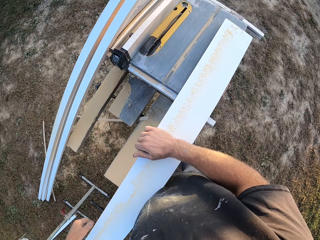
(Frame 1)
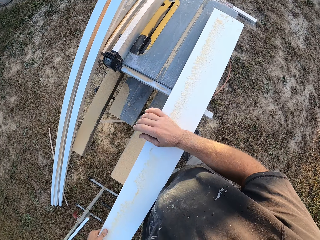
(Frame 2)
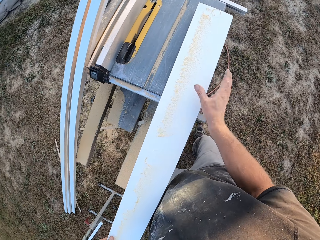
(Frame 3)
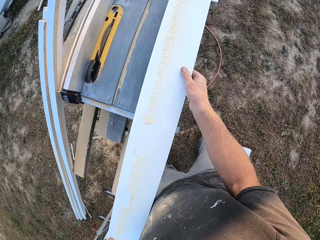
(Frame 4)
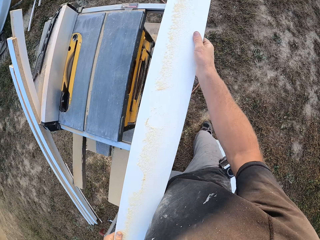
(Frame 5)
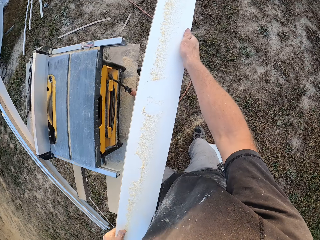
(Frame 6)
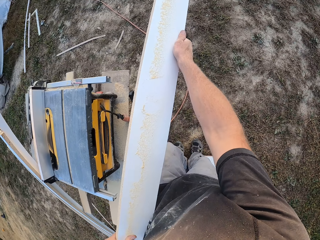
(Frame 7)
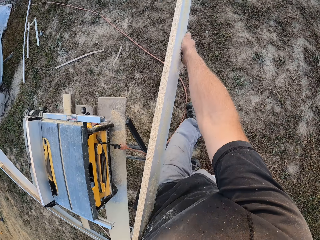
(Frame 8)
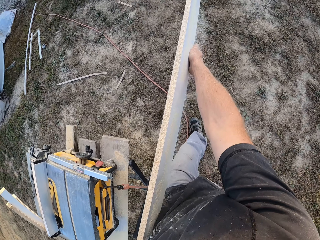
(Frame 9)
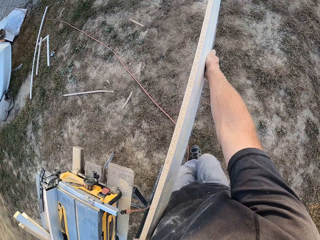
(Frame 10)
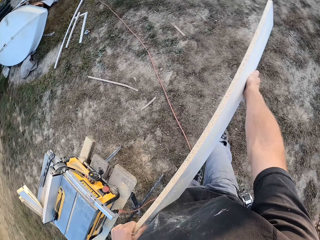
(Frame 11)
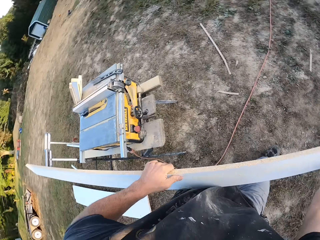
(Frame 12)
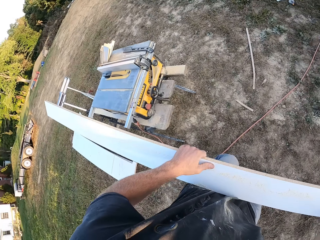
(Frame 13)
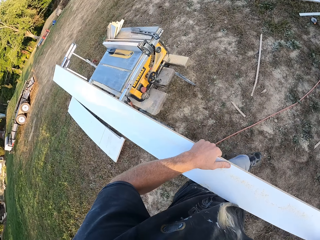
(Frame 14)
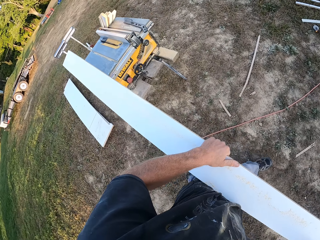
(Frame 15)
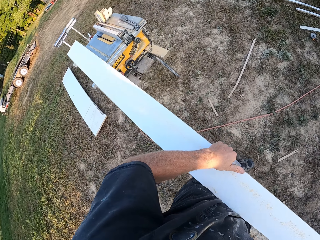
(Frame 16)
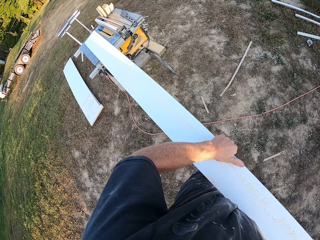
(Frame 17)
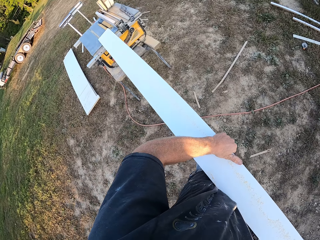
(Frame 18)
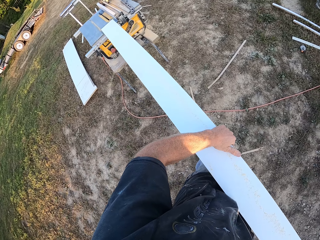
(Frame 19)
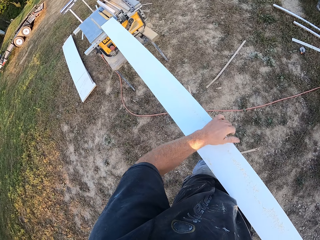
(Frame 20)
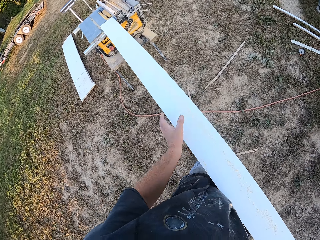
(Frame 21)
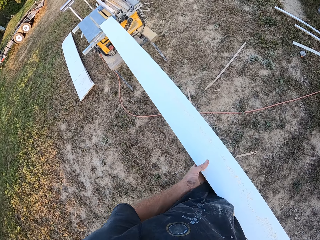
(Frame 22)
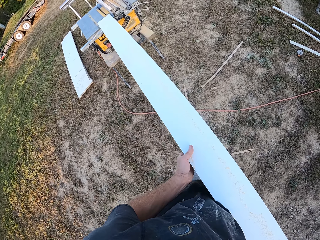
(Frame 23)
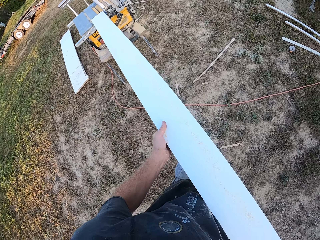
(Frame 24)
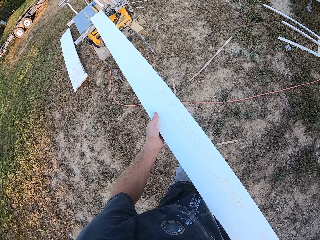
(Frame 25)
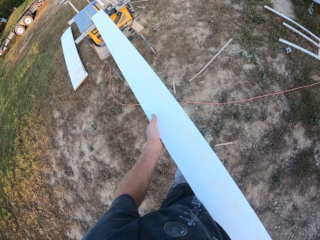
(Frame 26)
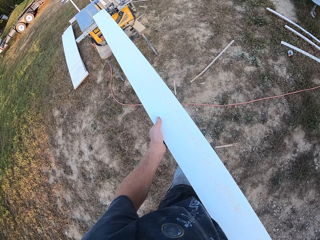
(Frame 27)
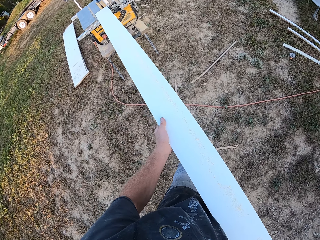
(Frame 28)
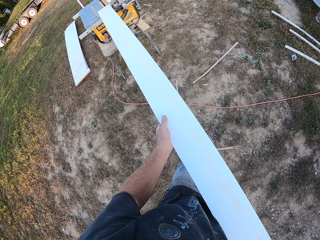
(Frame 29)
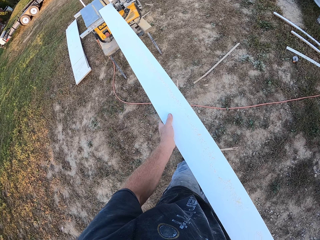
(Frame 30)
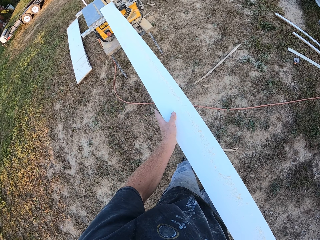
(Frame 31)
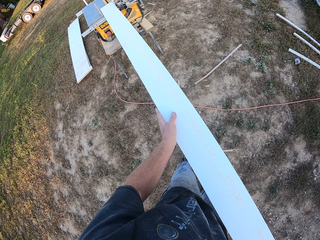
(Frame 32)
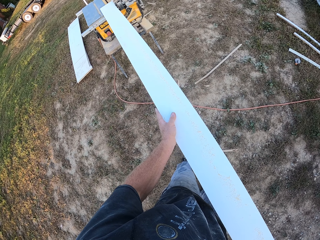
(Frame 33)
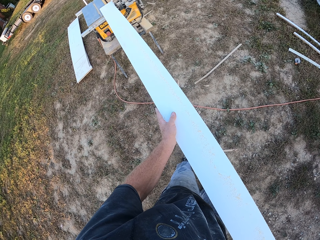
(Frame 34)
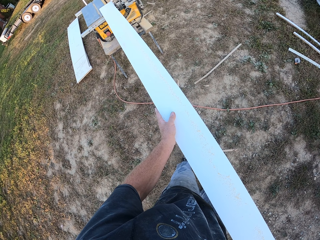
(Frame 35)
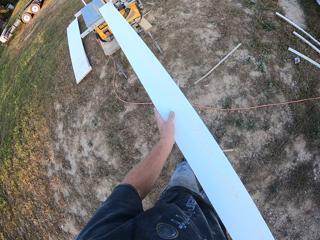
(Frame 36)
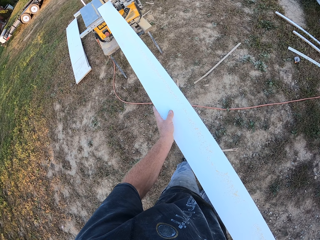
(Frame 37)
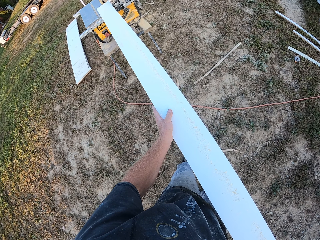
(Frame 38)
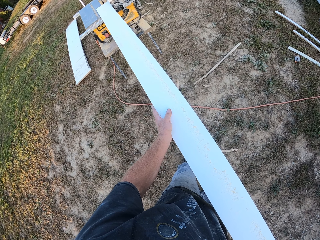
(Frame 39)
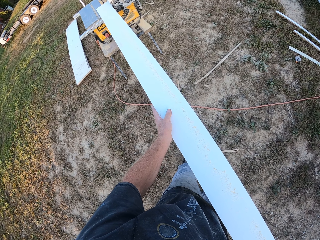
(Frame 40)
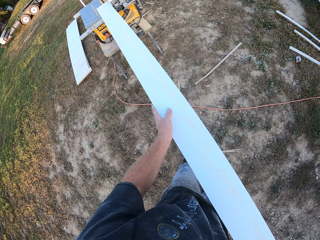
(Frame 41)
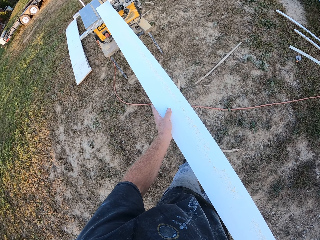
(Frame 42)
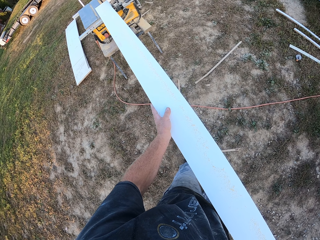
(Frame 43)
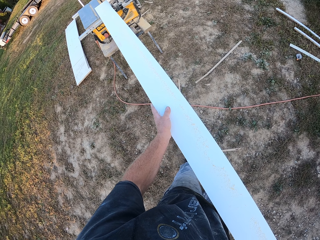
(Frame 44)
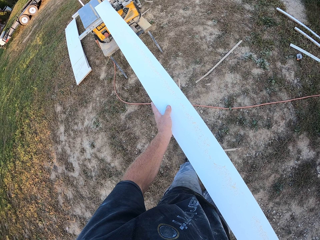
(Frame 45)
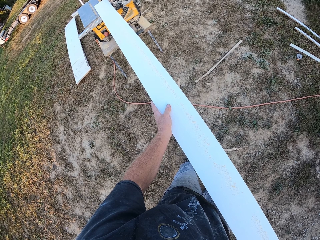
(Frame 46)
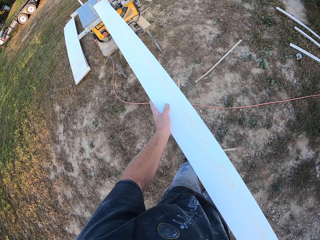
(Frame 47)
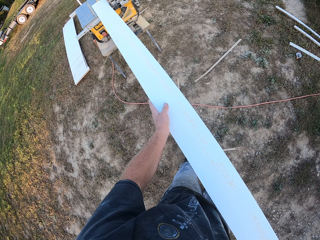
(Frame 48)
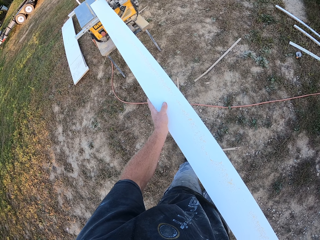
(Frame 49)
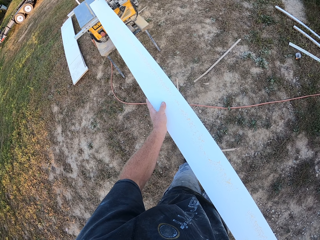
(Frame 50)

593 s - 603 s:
The camera wearer puts the piece of board on the side of the table saw. They hold the board. They walk around. They turn the board. They place the board on the table saw. They push the board on the table saw.

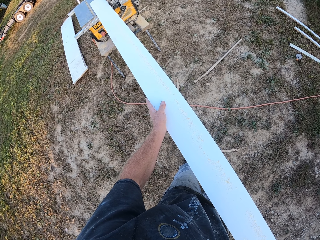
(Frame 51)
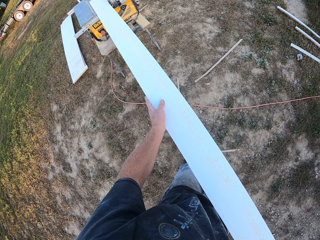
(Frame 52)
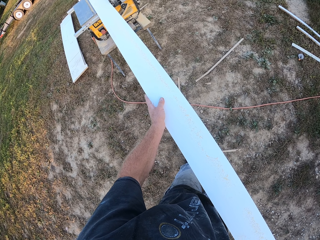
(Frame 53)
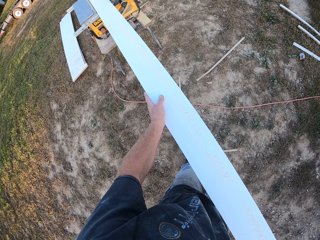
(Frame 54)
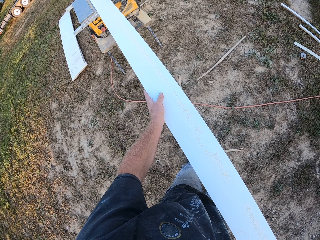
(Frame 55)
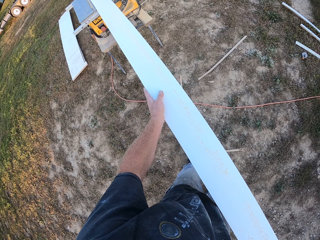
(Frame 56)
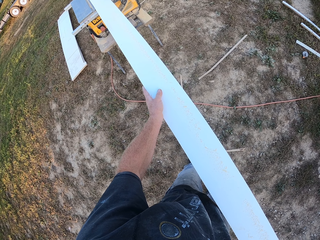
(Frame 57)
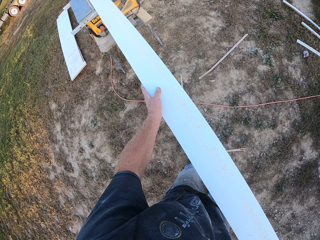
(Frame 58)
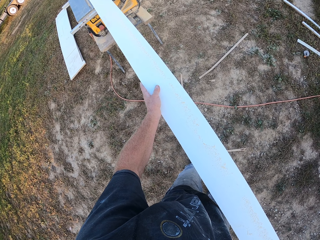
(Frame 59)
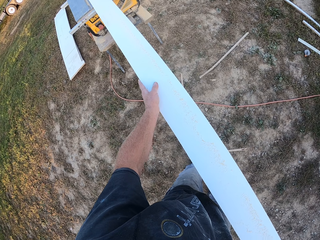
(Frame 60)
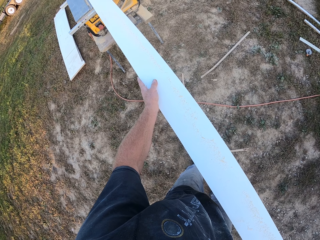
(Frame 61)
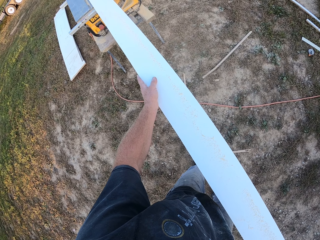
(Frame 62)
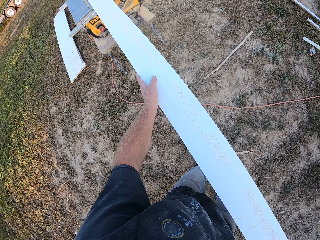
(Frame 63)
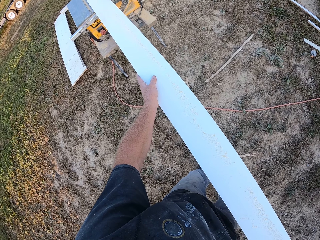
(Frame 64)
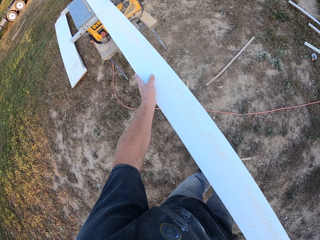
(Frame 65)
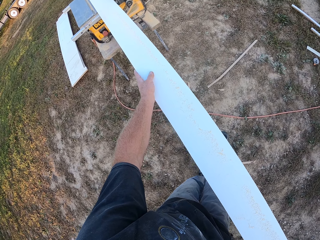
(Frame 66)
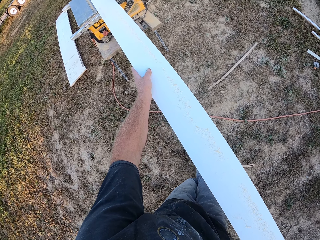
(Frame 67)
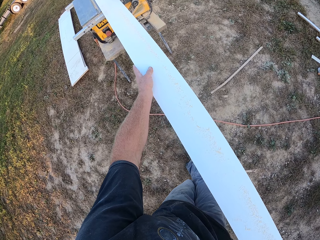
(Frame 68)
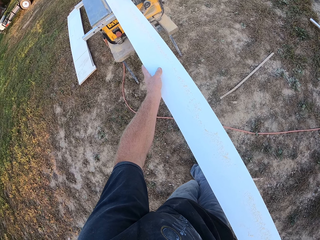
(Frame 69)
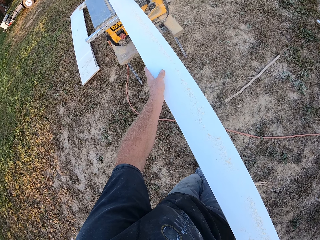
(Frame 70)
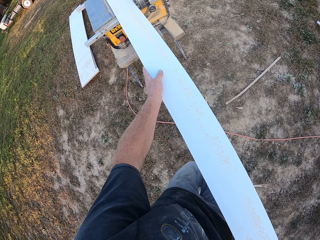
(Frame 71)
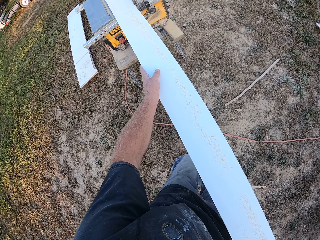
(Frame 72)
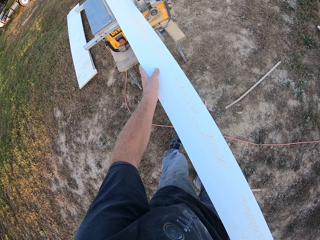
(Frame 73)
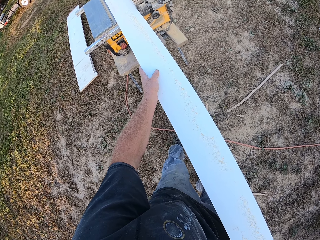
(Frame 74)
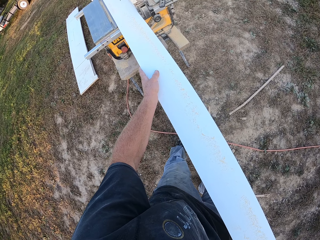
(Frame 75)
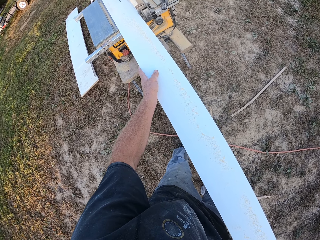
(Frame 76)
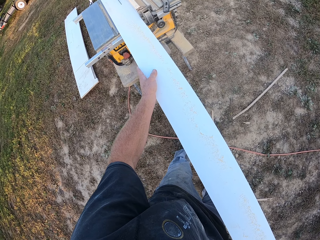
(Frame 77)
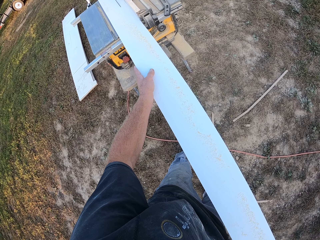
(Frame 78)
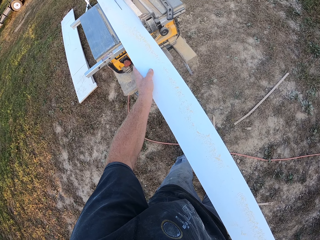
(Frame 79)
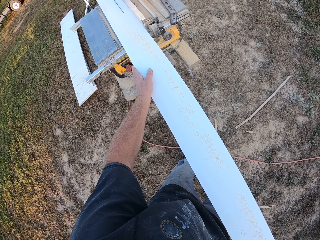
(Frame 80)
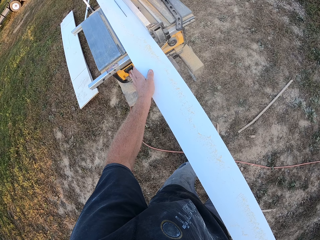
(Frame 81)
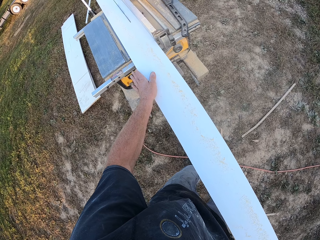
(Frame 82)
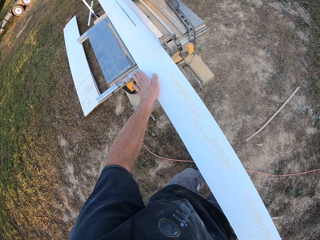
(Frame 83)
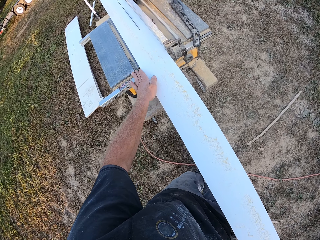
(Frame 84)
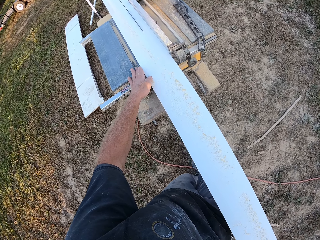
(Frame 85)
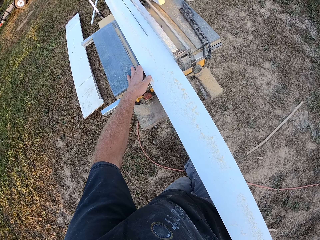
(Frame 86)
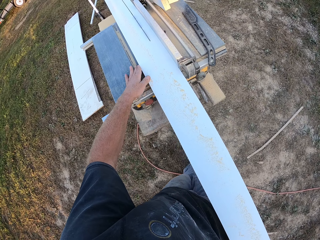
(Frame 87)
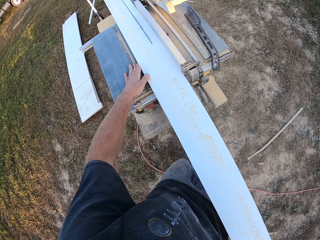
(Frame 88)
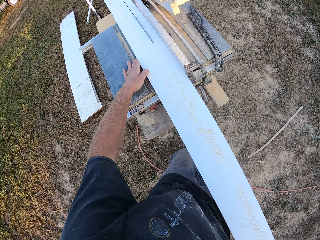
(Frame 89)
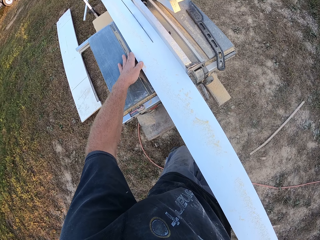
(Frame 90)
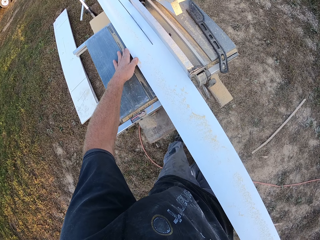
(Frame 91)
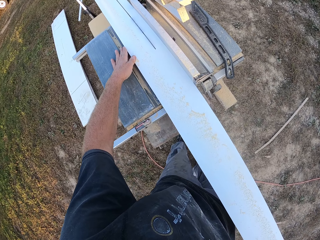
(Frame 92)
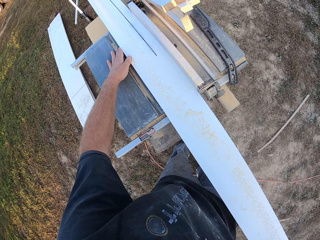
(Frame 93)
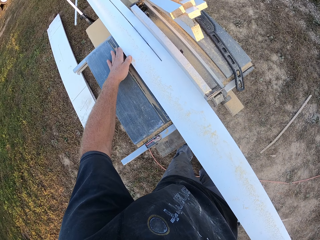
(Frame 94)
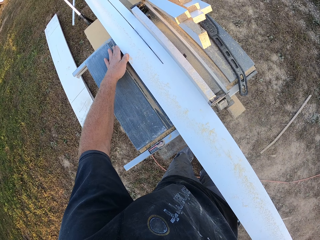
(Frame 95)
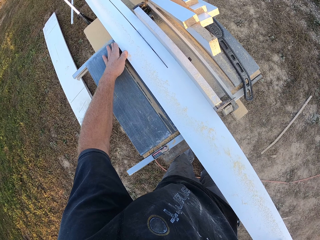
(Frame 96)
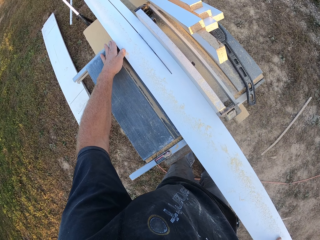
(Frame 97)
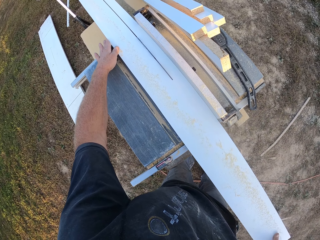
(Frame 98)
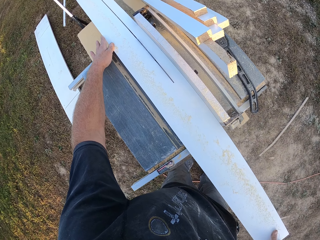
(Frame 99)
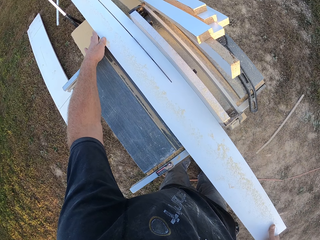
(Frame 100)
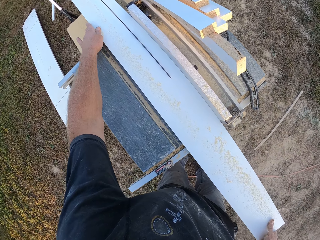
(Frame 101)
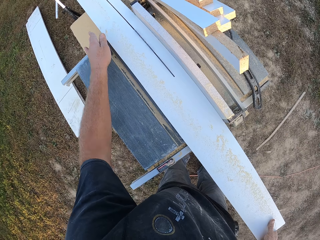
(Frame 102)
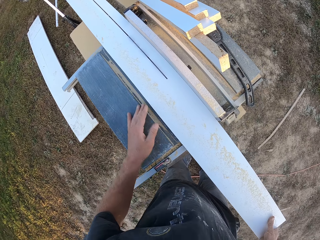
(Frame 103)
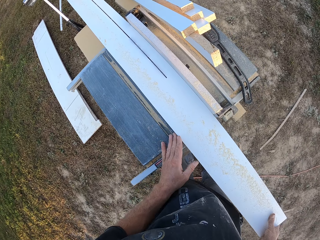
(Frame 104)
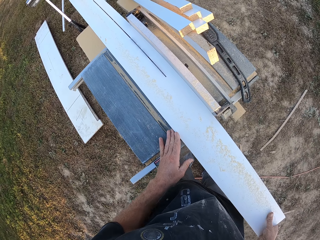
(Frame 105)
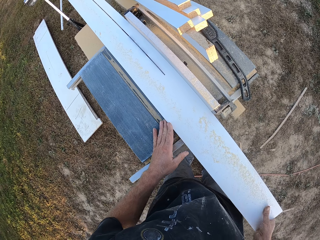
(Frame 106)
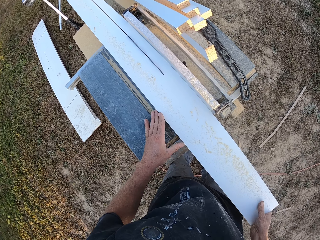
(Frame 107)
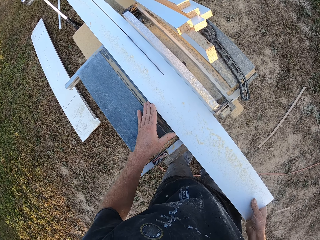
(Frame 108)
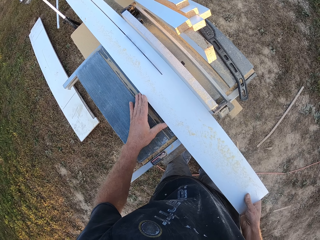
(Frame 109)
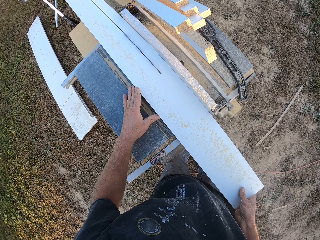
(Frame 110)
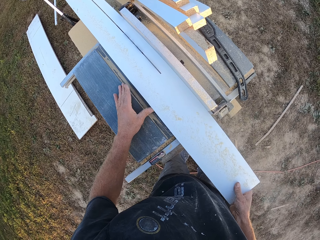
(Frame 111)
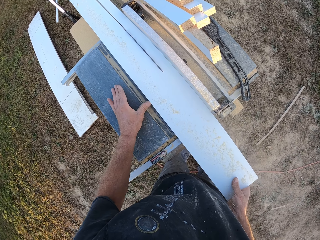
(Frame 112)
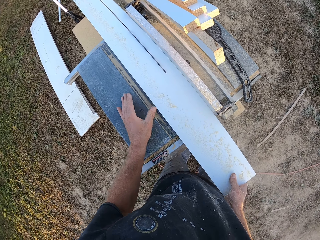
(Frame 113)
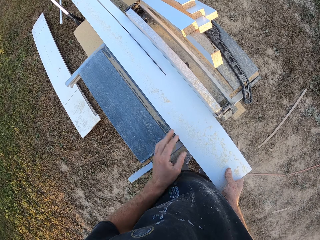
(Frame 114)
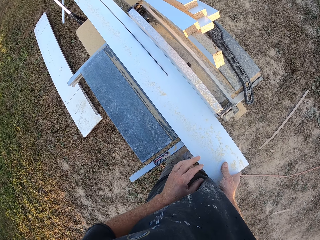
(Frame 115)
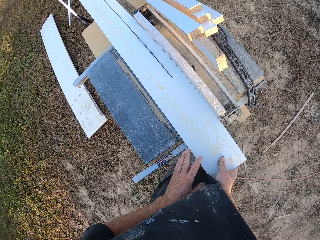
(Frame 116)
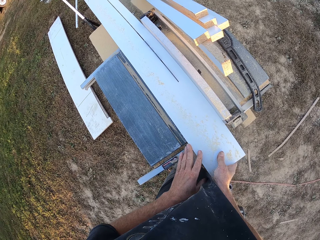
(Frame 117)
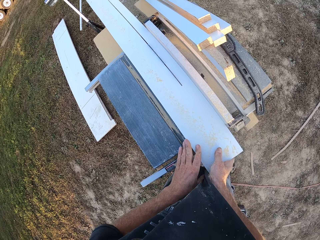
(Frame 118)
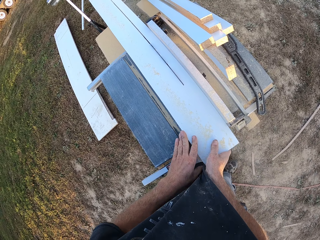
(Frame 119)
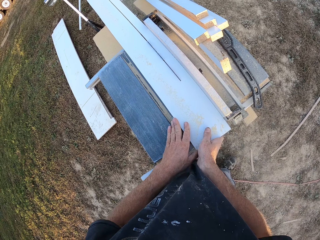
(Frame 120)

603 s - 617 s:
The camera wearer cuts the wood. They move toward the table saw. They stand as they push the board.
